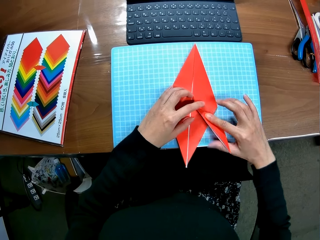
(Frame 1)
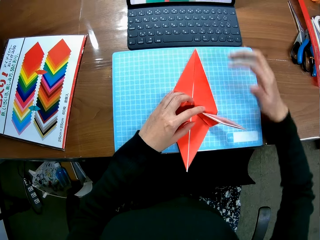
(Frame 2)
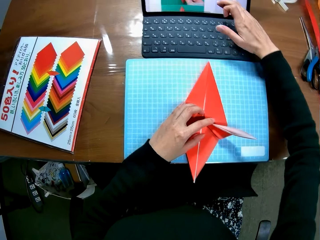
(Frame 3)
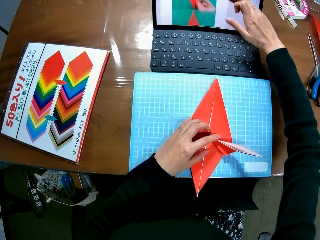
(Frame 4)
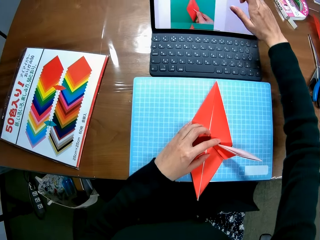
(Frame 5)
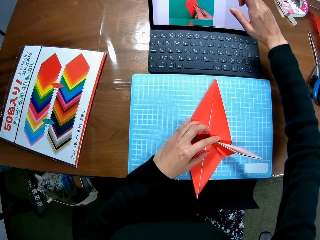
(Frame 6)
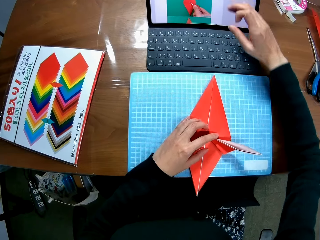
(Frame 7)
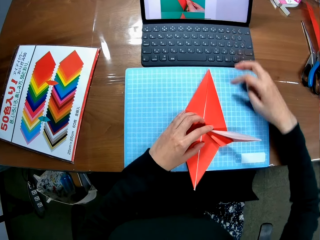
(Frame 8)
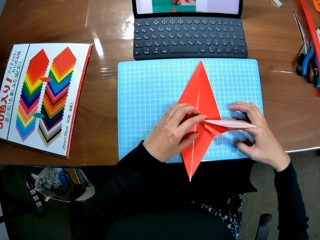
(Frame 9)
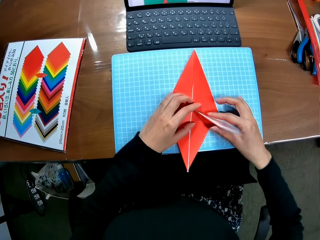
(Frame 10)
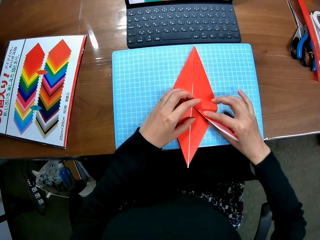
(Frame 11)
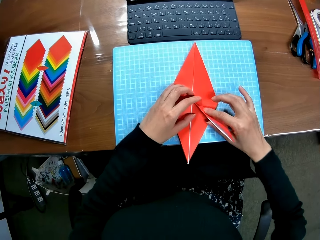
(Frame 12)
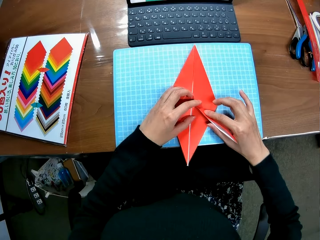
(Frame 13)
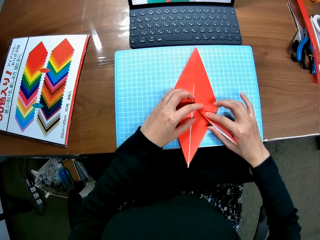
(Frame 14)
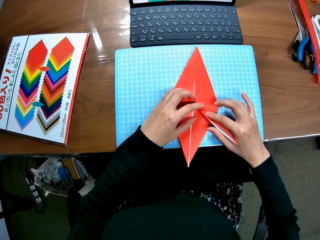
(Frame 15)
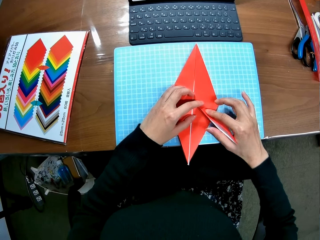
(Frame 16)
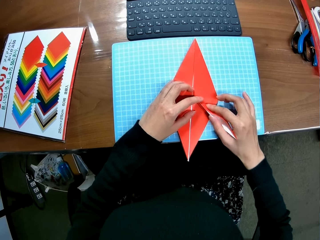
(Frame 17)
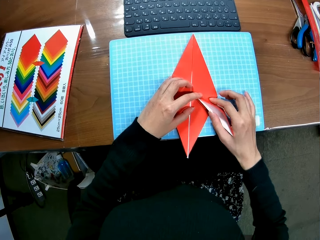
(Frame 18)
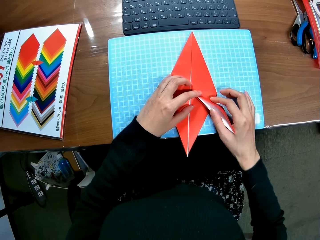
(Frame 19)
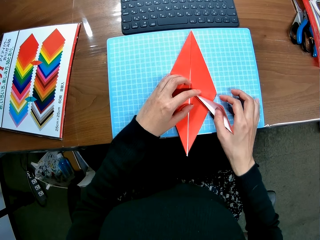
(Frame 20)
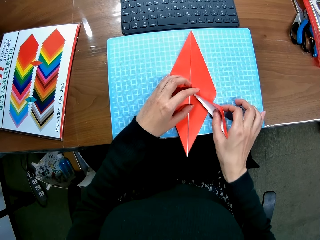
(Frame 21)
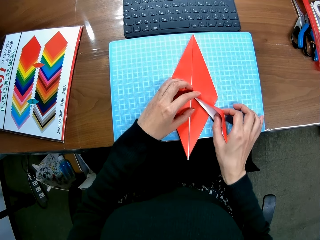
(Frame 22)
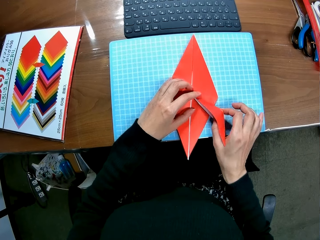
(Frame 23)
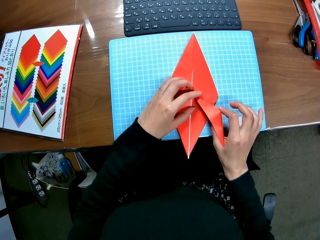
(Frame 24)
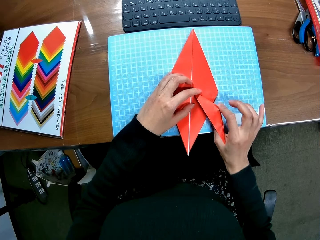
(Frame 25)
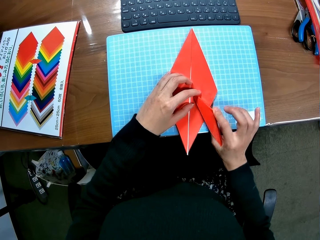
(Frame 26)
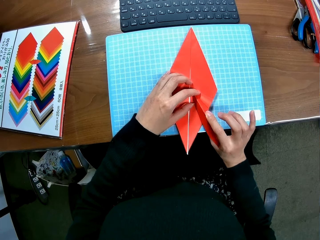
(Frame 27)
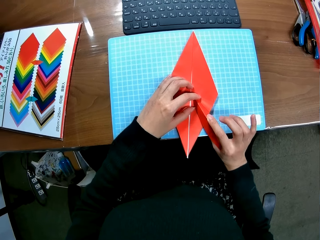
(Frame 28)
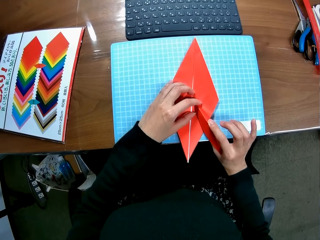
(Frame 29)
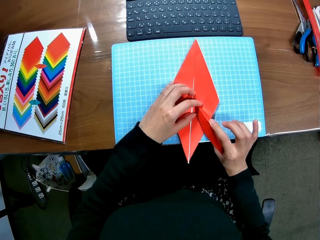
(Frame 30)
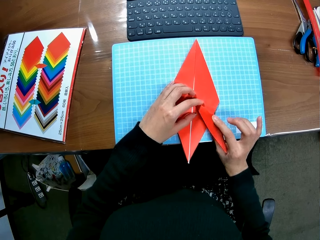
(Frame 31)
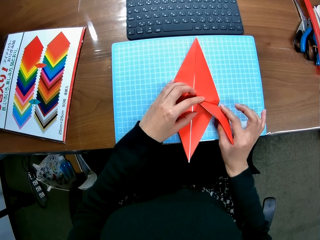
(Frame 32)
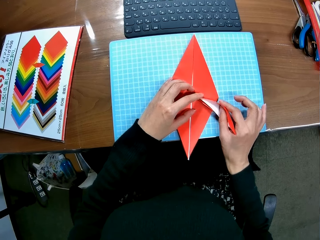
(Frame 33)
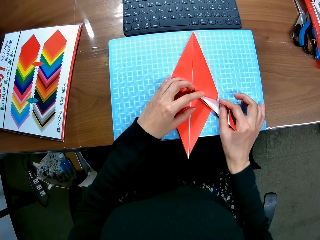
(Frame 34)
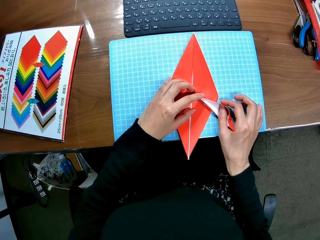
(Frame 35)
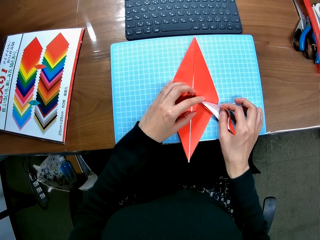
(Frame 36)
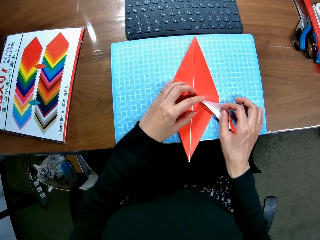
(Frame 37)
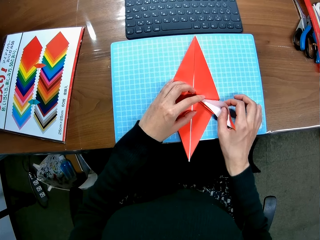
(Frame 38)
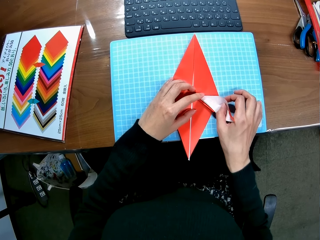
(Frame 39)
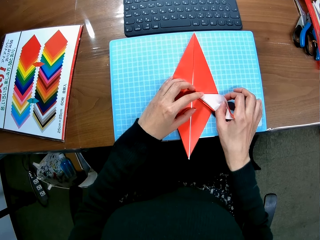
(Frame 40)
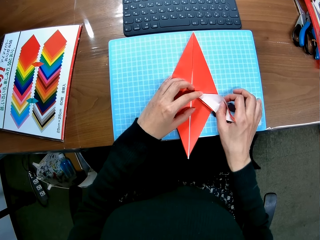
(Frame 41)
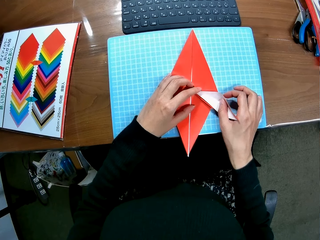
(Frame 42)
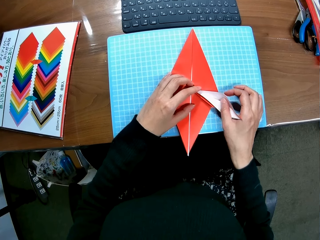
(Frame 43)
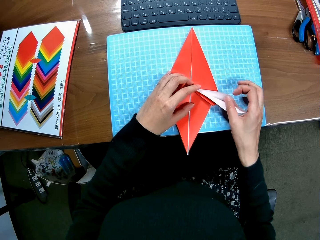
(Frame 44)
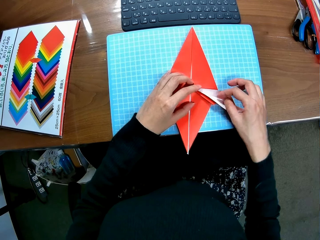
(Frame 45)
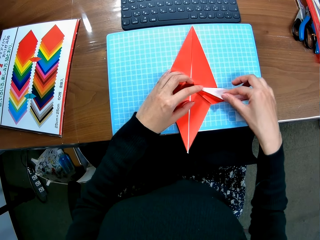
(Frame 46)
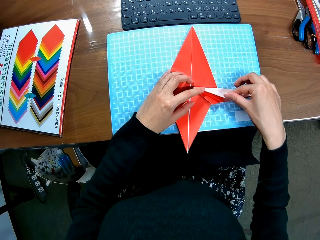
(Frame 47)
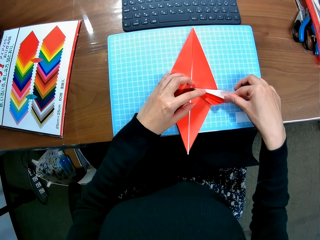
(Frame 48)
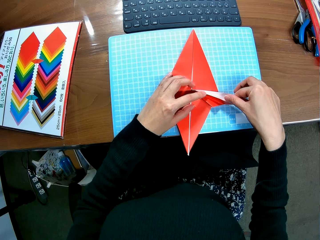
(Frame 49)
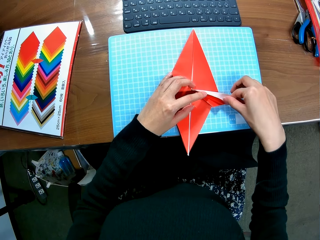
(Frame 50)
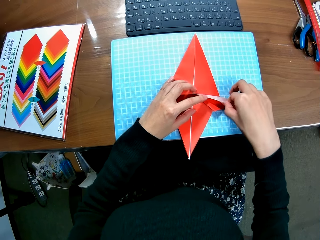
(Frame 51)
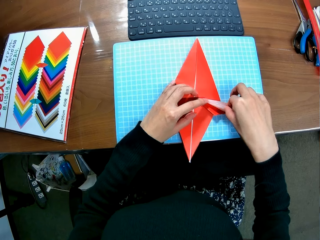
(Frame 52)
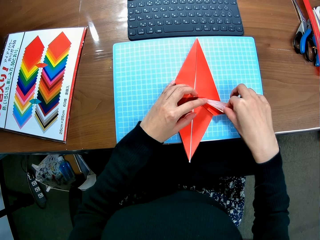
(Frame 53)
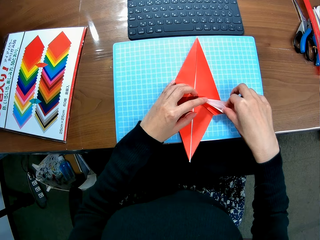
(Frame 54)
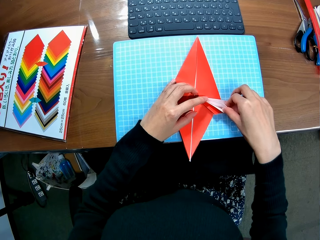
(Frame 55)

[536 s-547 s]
The camera wearer scrolls up the screen of the laptop with her right hand. She makes a kite with paper. She folds in the paper craft.

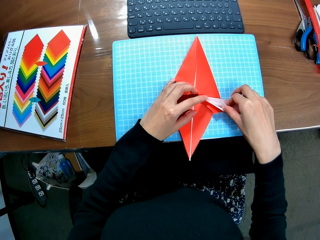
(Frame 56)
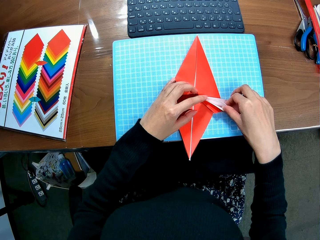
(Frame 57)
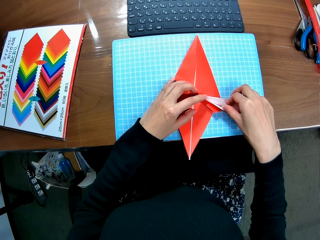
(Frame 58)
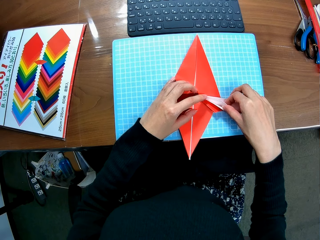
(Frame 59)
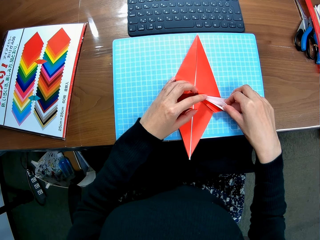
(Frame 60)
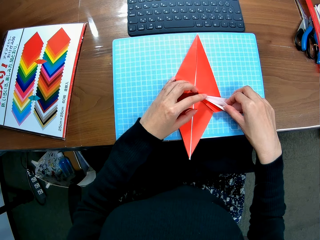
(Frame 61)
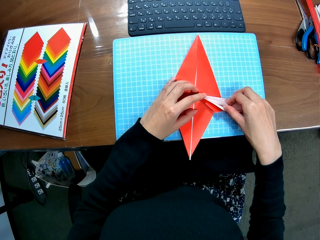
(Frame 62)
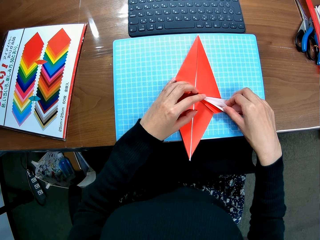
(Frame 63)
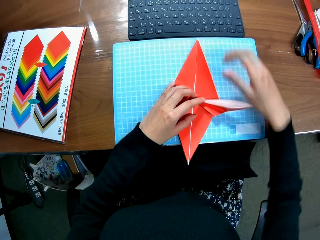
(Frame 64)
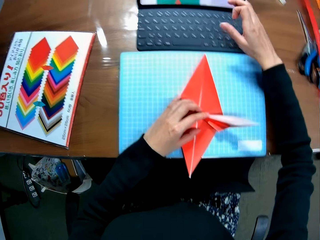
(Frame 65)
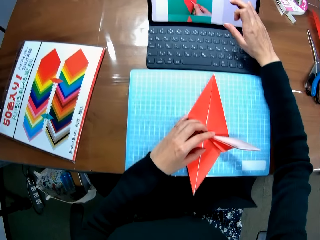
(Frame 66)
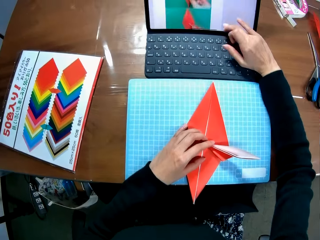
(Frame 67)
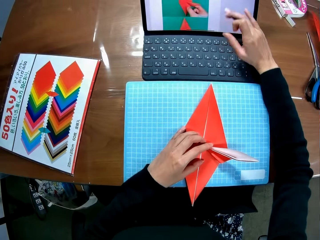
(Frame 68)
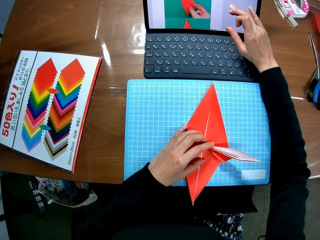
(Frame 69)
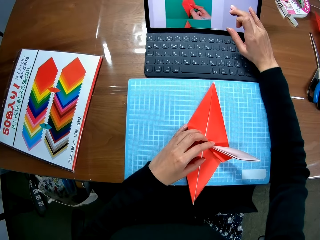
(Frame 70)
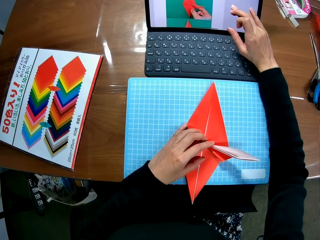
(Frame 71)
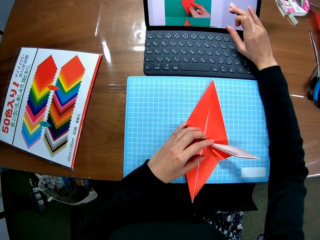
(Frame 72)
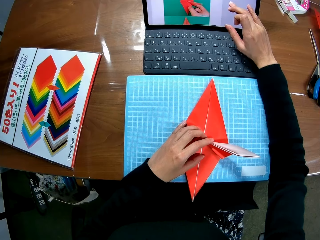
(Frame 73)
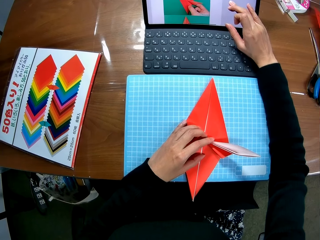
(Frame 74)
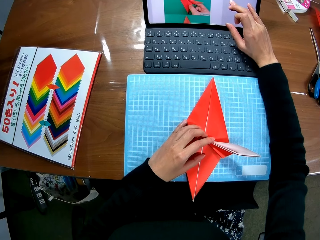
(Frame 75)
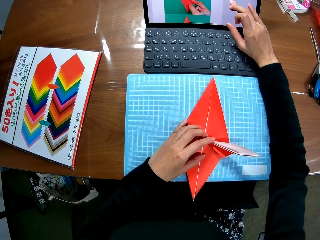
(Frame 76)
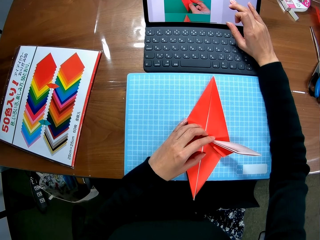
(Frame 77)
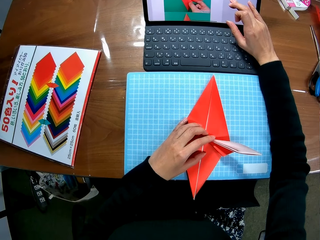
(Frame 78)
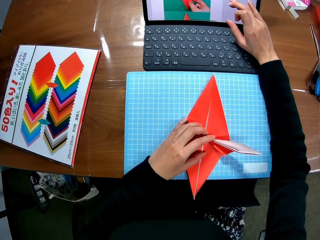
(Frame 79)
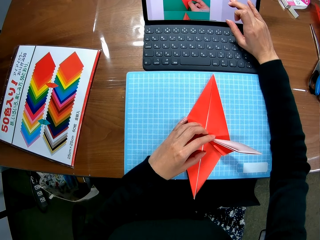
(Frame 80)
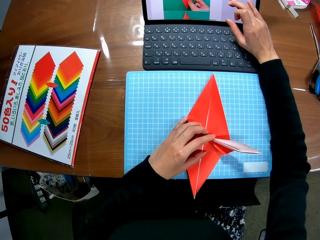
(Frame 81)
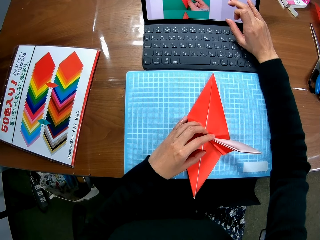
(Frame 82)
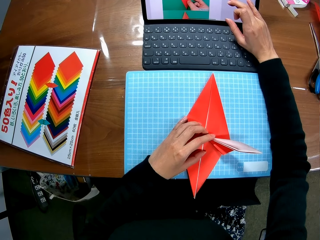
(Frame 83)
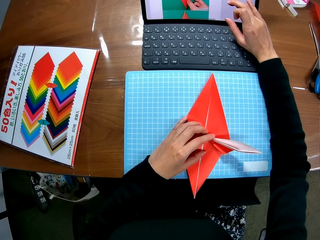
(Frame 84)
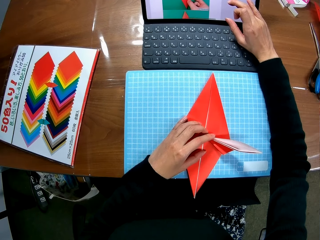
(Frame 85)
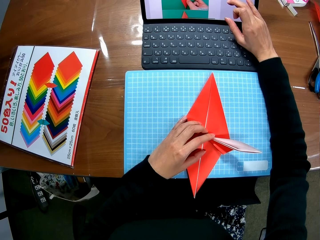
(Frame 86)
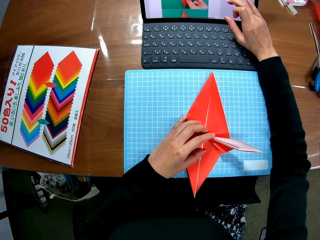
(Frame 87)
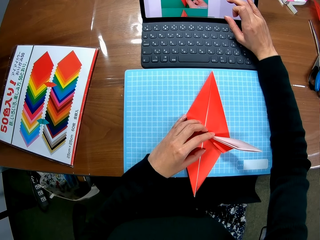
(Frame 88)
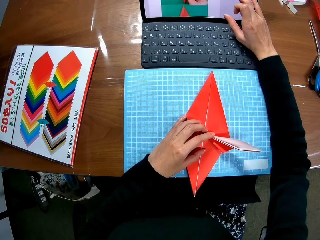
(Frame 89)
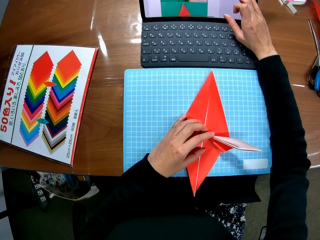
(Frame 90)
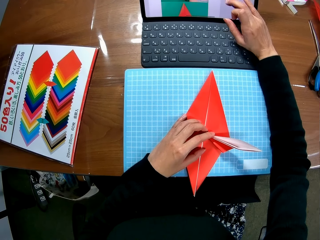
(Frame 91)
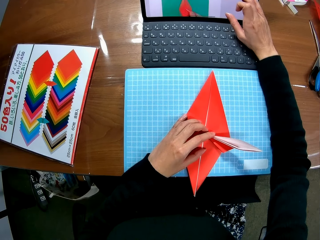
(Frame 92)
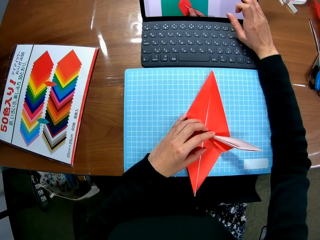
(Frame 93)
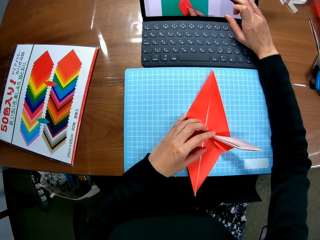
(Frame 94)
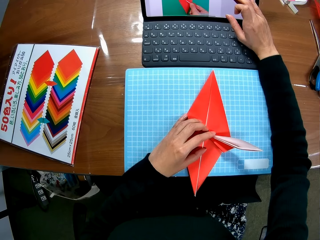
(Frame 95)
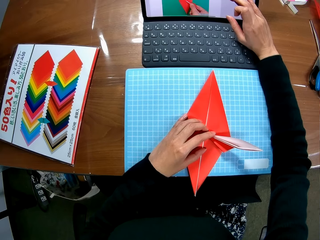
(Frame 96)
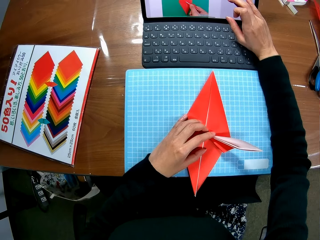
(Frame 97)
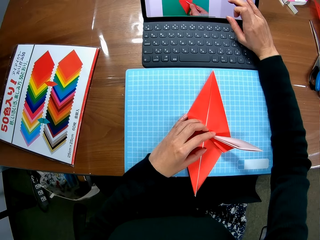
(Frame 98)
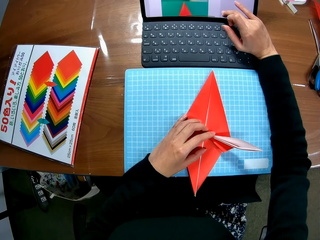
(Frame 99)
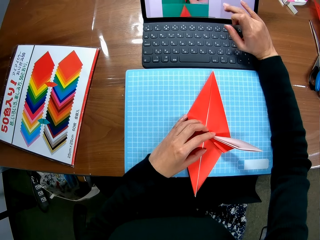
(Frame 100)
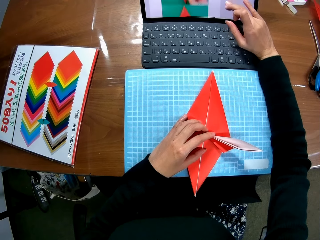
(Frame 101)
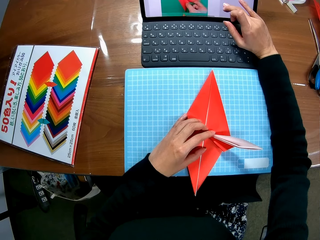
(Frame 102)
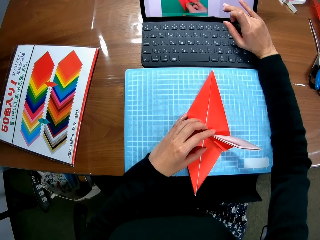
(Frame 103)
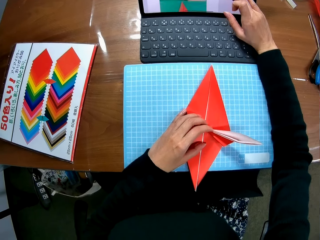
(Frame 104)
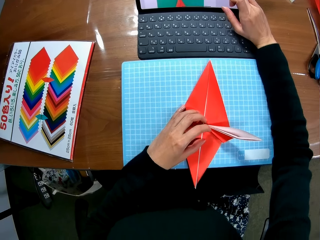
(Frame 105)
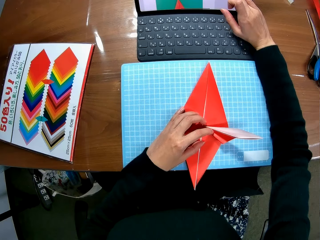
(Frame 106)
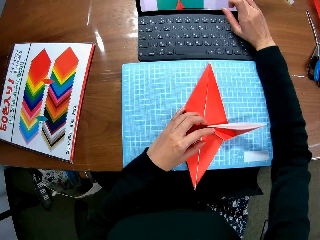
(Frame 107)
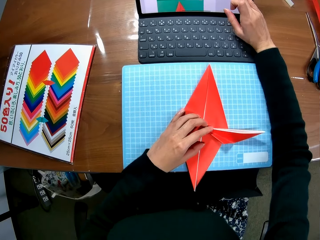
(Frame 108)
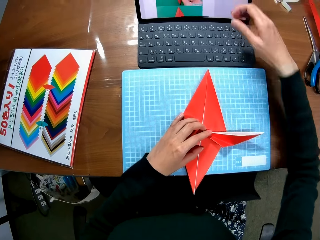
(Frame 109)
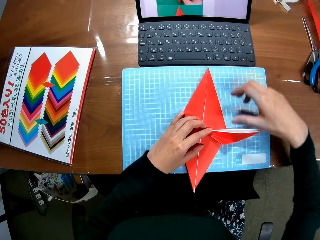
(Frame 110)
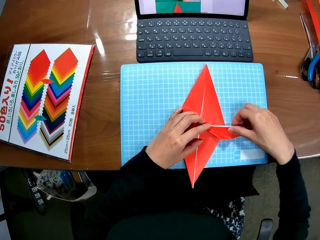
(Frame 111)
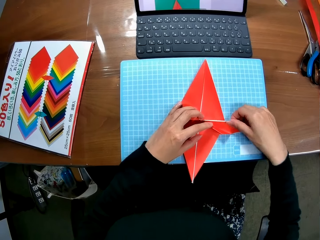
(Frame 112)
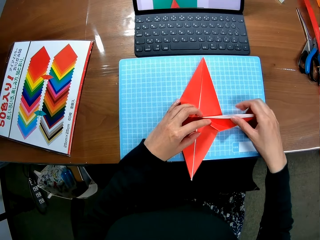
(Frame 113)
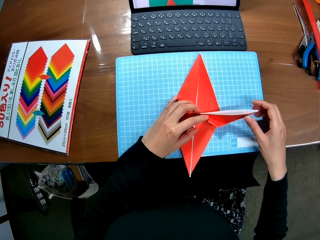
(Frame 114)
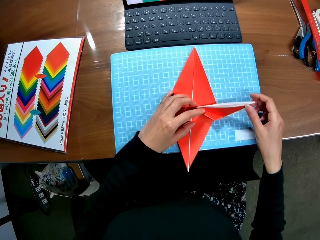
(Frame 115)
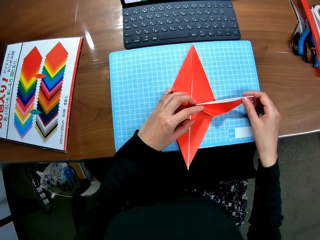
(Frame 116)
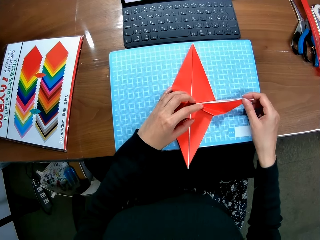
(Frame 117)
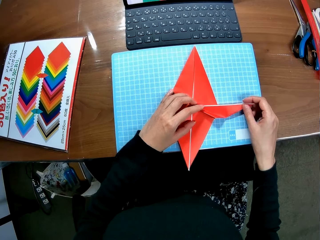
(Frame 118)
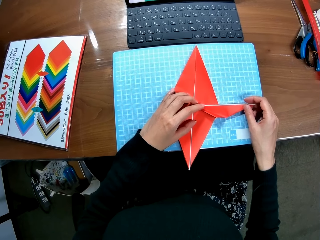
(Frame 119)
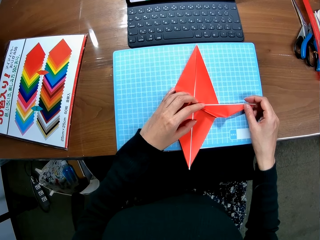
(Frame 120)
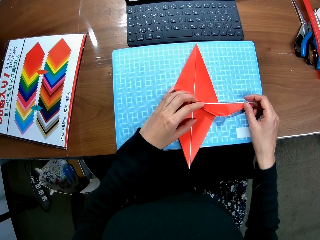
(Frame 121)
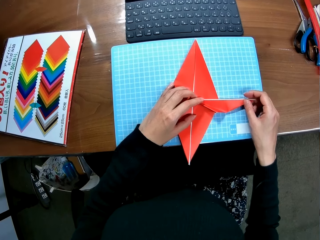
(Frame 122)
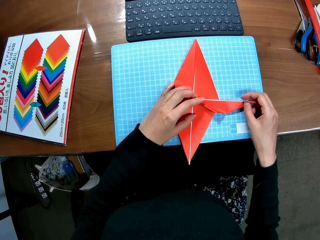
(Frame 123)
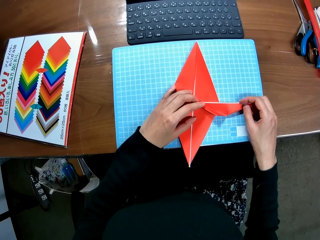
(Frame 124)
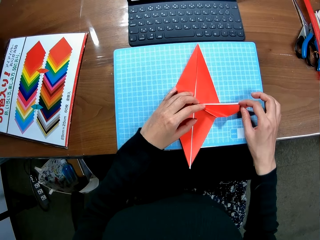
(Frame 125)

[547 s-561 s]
The camera wearer scrolls down the screen of the laptop with her right hand. She looks at the laptop. She operates the laptop. She crafts with a piece of paper.
